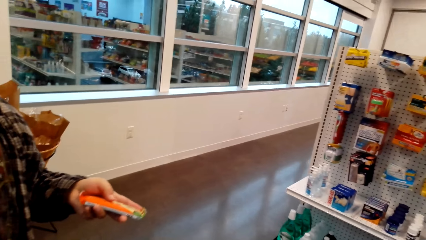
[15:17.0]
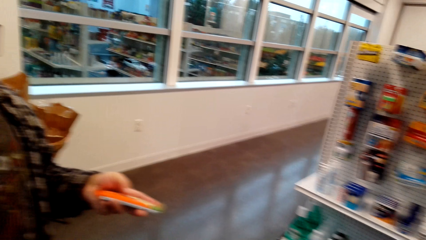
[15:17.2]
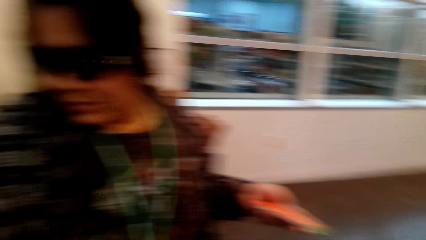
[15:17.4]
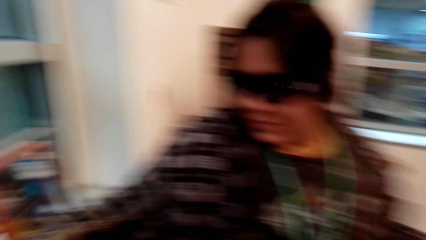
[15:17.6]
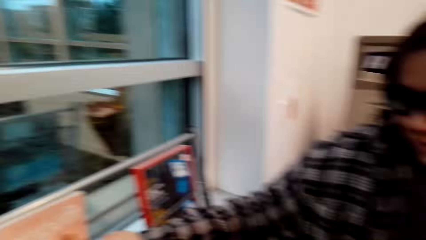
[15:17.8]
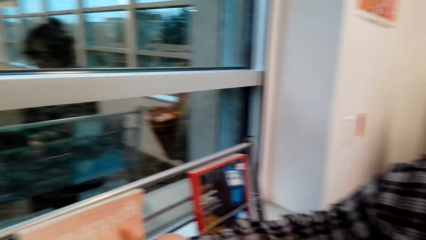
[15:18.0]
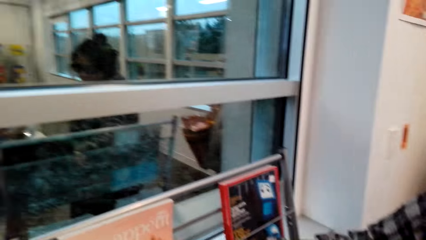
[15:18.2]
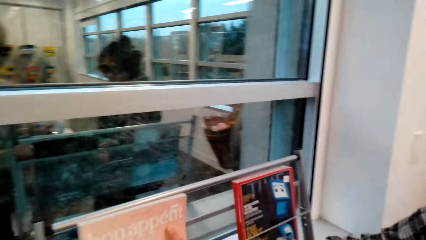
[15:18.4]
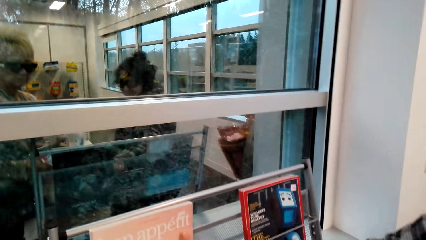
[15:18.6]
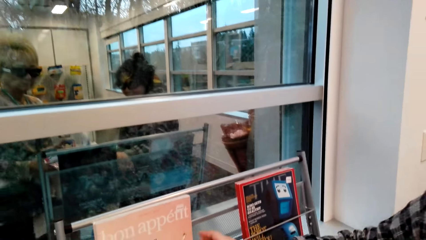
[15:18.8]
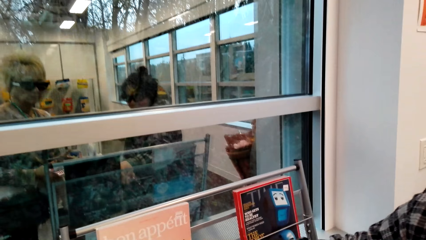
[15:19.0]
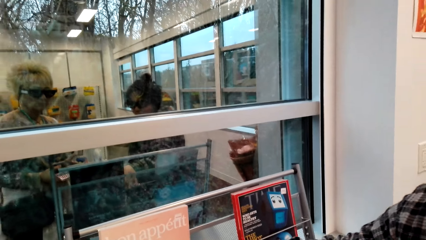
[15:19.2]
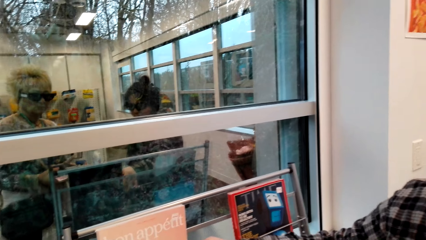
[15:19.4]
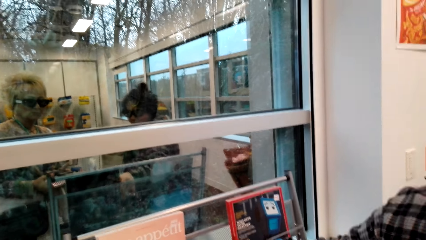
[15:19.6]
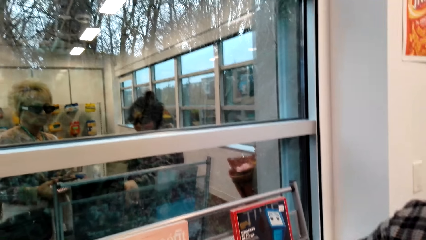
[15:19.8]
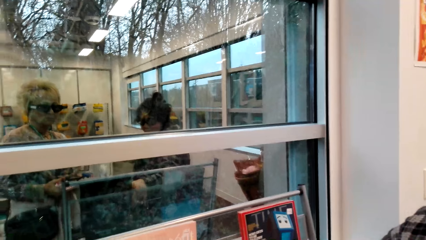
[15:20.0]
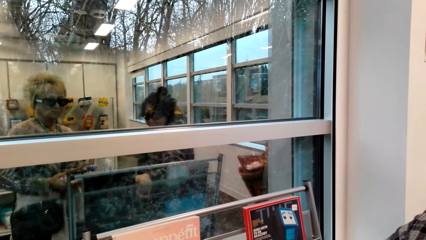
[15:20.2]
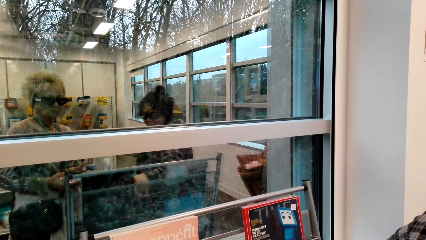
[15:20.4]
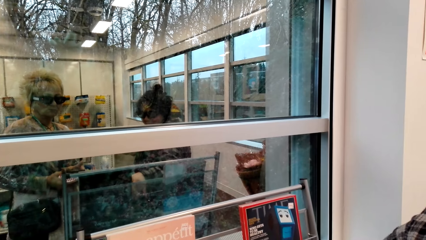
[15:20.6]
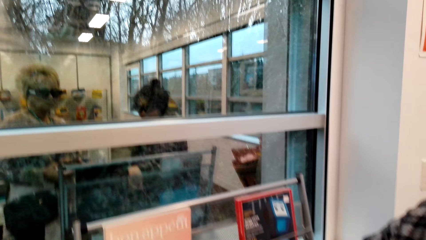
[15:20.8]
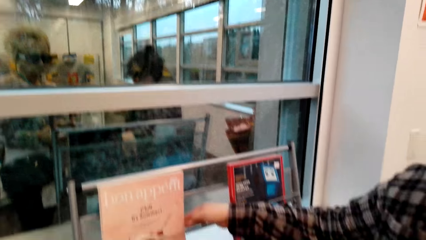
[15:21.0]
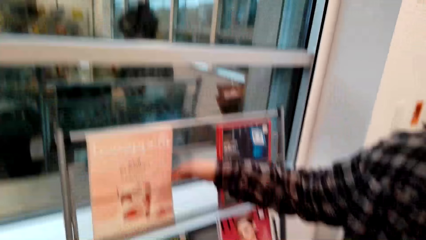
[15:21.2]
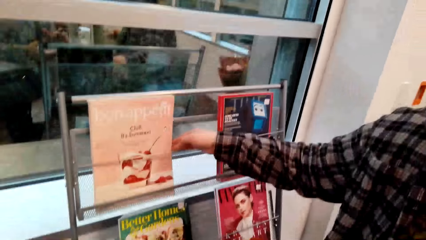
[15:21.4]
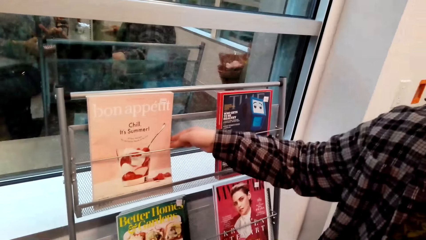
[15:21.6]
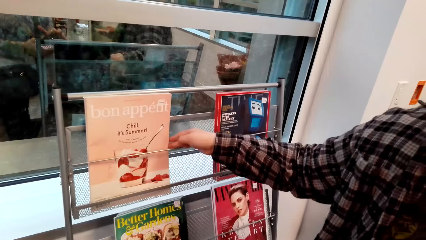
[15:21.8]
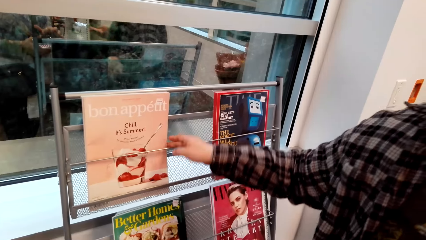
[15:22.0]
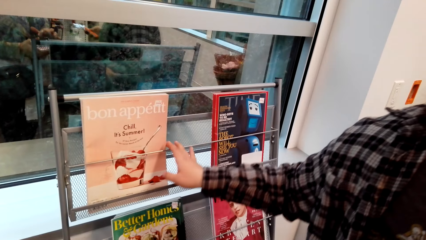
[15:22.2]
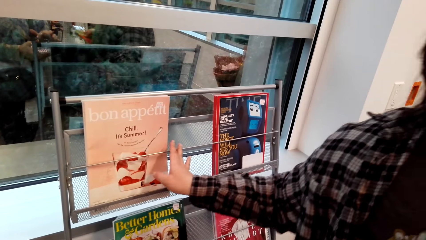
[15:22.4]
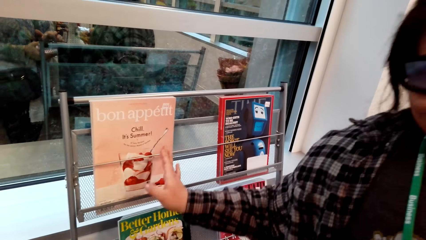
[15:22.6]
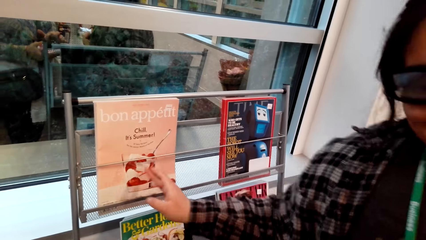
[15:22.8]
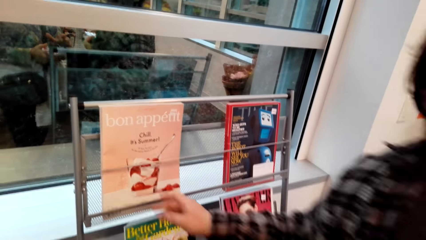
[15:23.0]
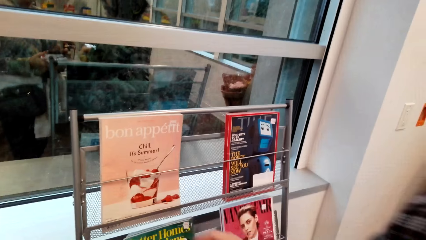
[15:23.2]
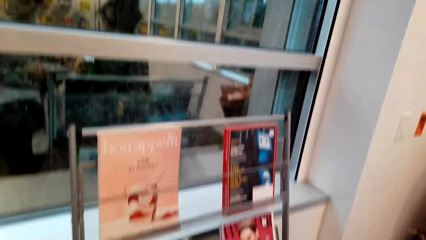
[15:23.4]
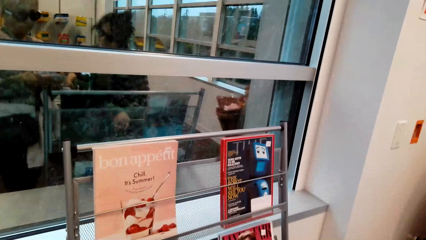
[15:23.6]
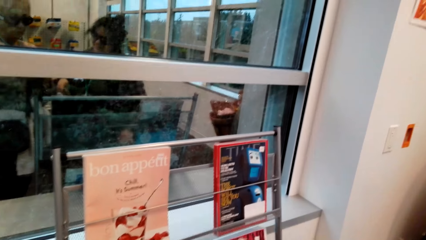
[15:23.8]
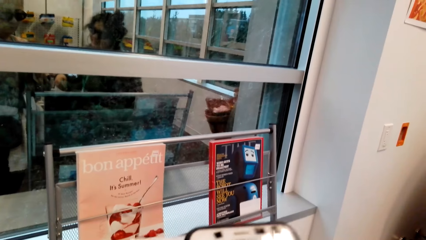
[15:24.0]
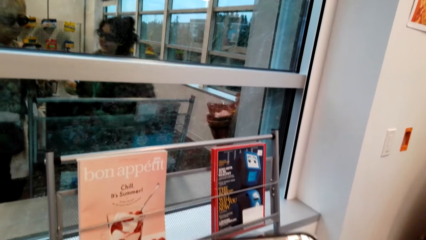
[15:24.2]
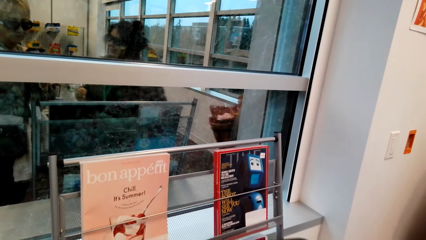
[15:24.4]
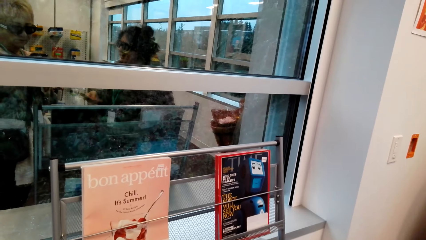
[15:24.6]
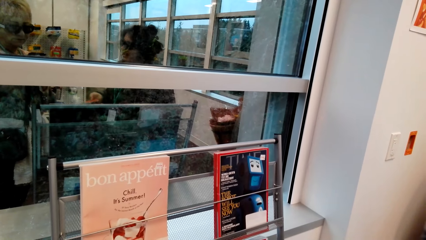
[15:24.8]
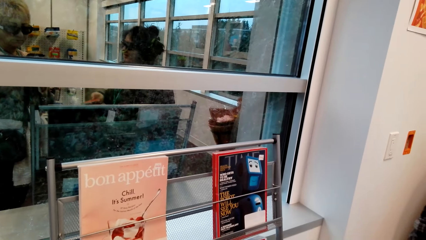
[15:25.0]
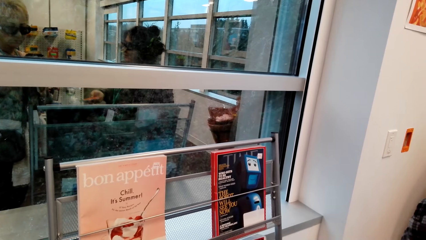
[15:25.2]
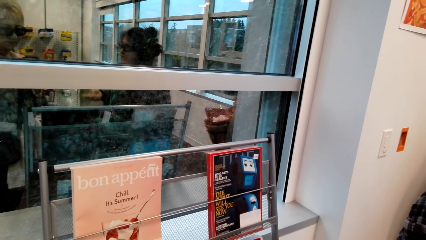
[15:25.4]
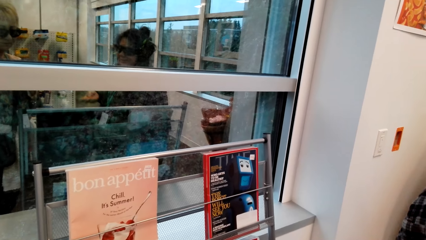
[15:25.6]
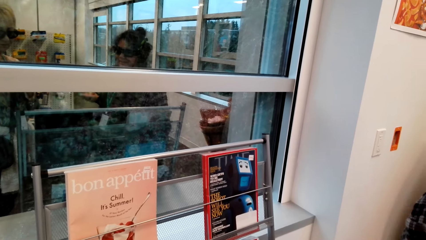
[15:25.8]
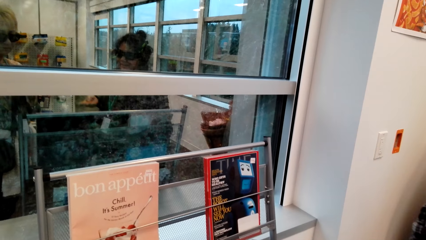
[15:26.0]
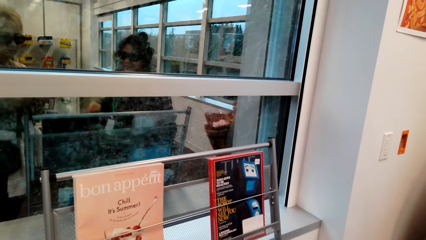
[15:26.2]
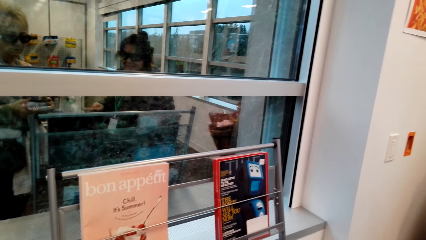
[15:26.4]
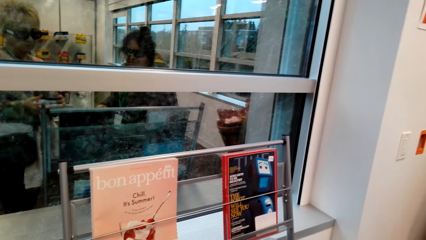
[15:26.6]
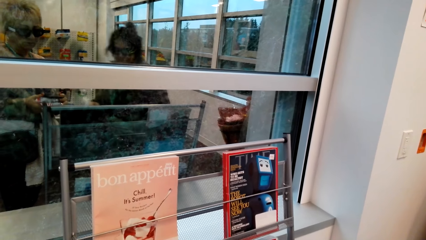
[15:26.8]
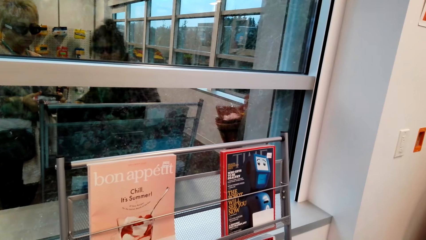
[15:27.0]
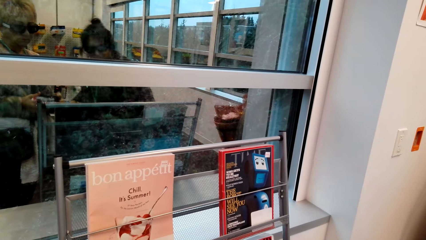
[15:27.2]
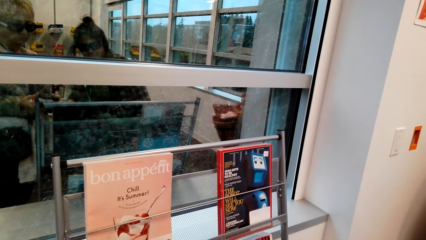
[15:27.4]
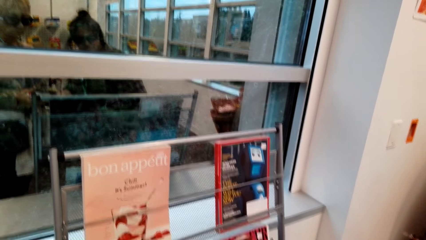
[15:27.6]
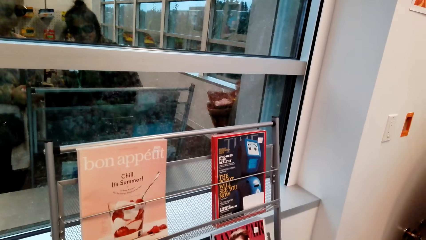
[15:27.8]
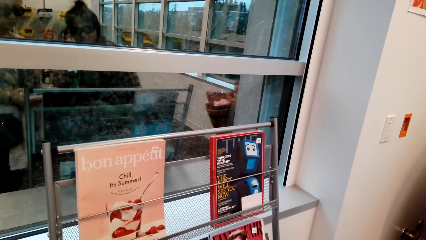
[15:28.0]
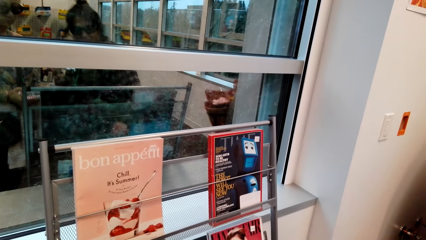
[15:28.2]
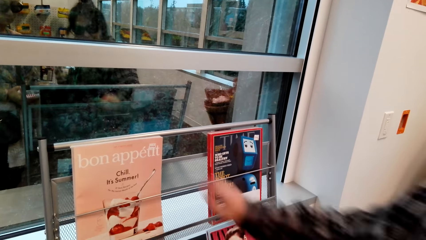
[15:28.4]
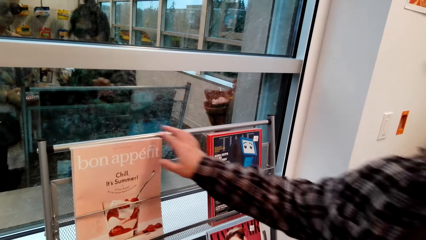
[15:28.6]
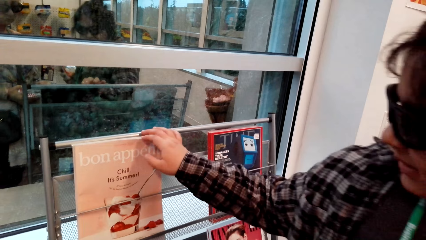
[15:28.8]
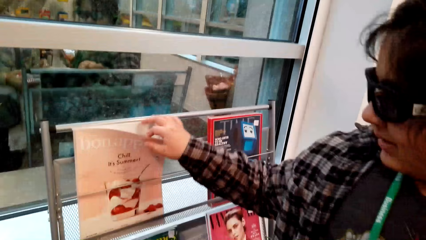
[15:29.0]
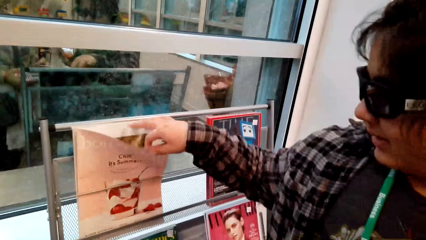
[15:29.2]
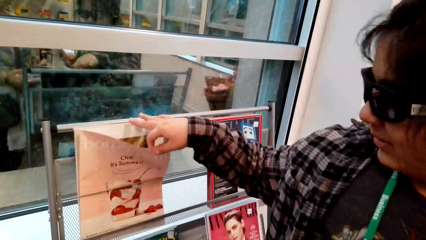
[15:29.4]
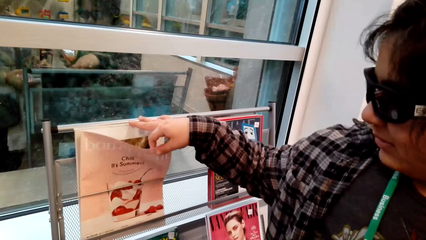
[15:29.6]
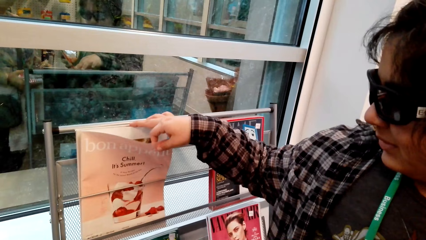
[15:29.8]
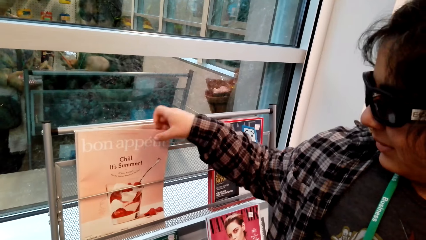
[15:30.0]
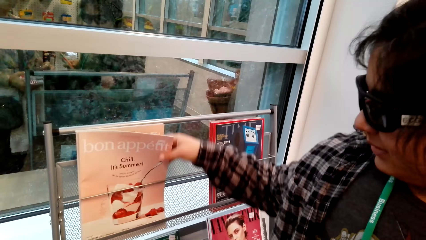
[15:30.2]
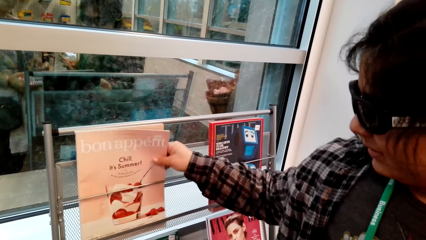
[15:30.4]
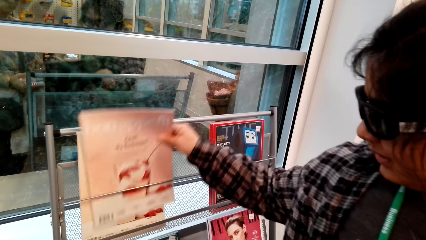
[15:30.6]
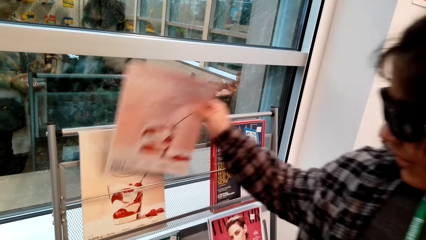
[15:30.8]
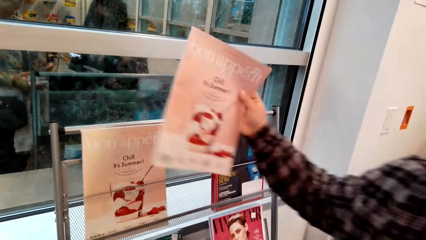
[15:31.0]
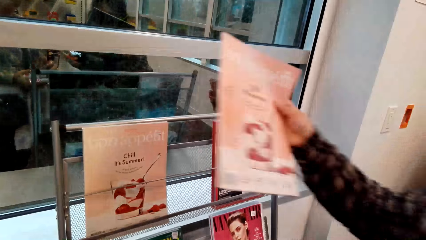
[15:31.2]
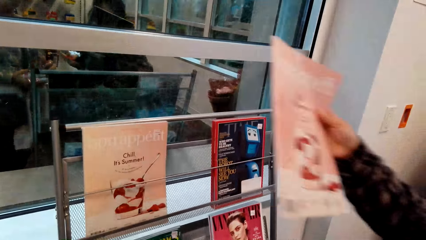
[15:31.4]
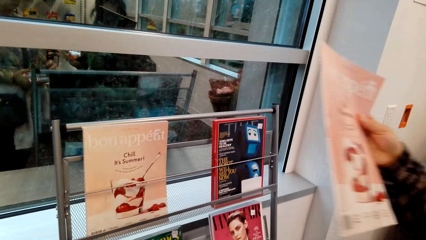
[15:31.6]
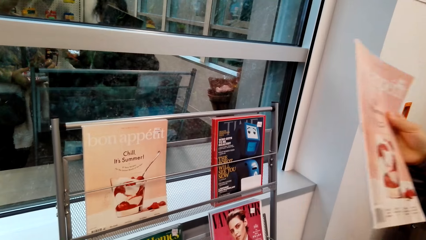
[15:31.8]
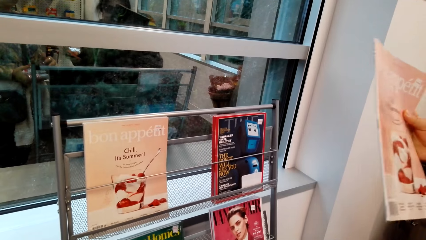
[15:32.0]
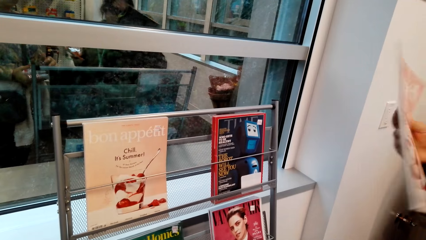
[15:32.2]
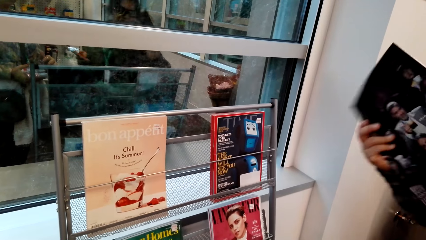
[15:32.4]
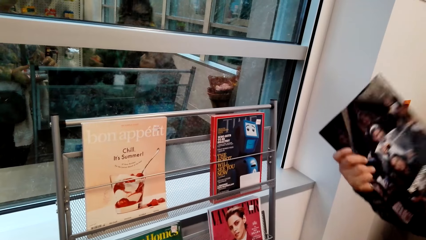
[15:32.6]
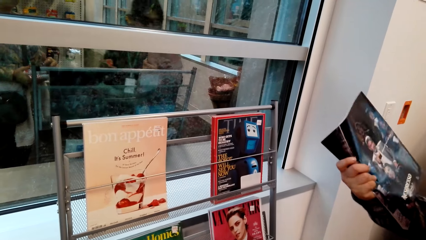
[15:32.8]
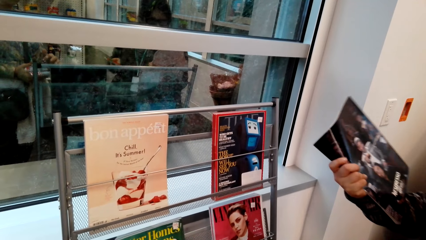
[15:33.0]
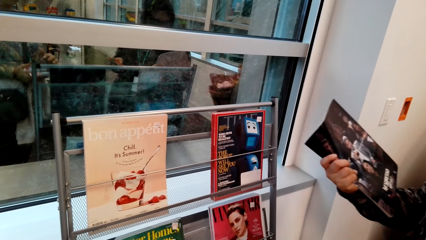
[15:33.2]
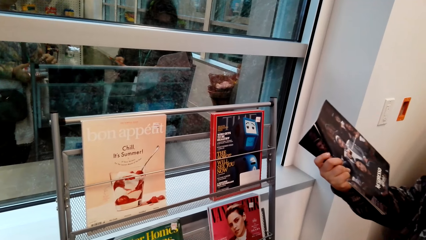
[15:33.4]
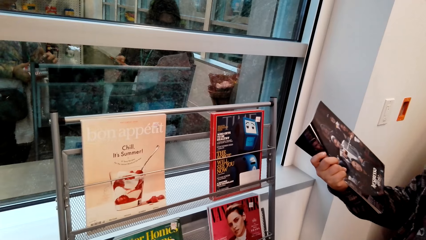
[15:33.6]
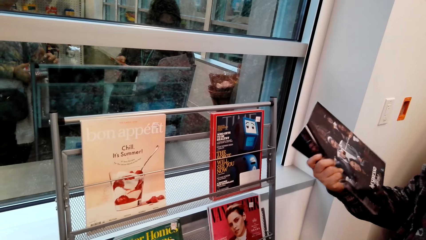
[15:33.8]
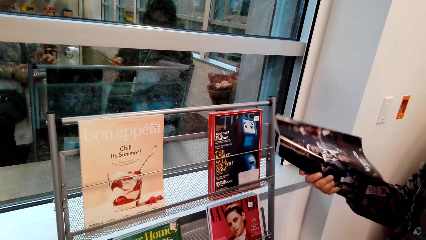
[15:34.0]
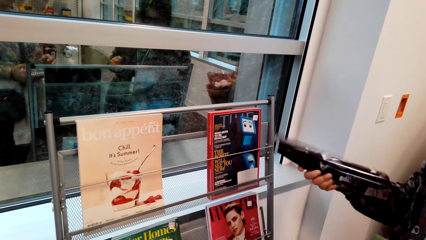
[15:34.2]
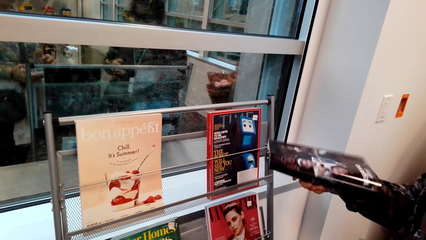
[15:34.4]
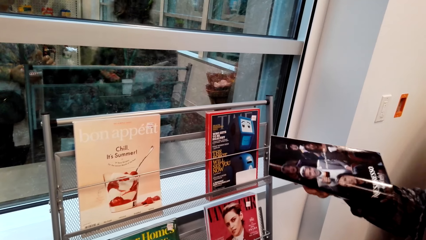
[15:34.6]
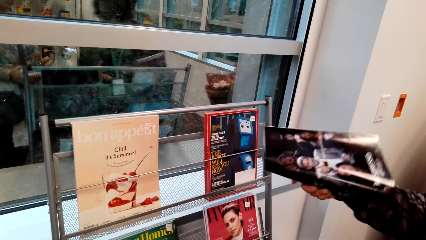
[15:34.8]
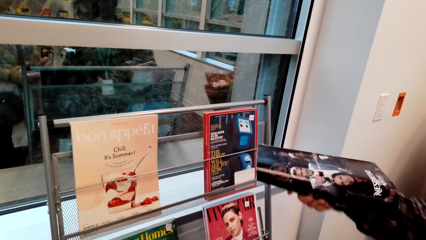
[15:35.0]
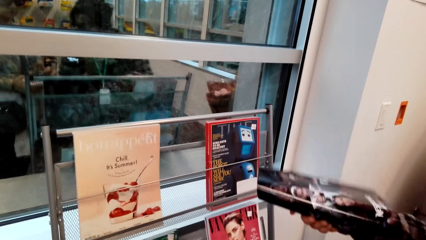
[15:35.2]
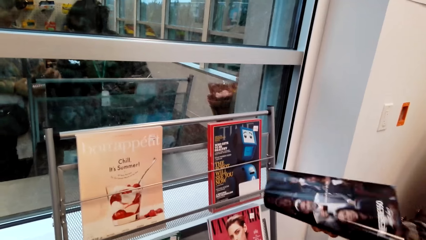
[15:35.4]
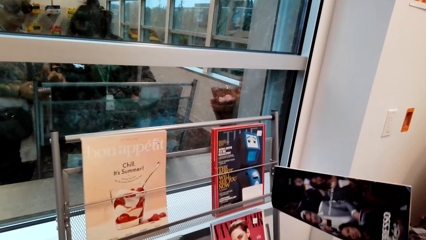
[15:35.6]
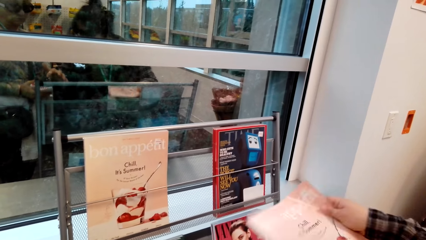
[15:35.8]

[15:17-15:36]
The camera wearer turns to the wall. She operates her phone in front of the mirror. A lady holds a book stand in the room. The lady converses with the camera wearer in front of the glass wall. The lady opens a book page on the book stand. The lady takes the book from the stand. The lady stares round at the book. The camera wearer uses her phone in front of the glass wall.
